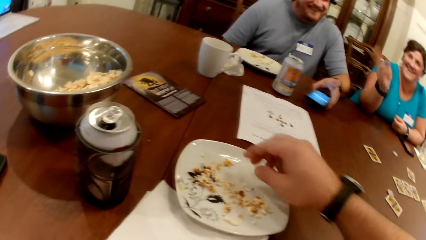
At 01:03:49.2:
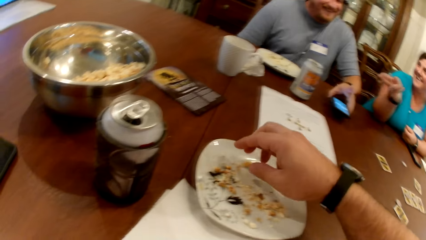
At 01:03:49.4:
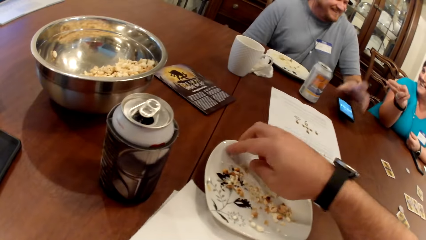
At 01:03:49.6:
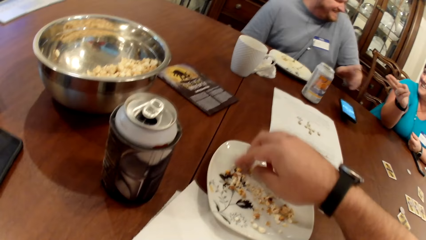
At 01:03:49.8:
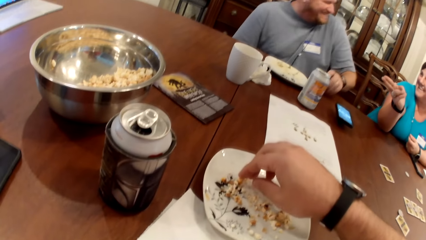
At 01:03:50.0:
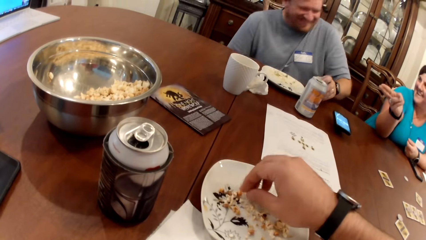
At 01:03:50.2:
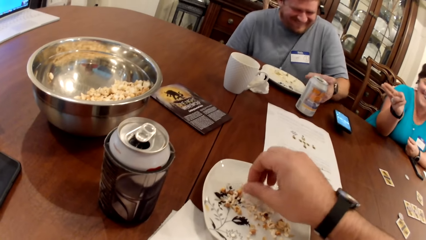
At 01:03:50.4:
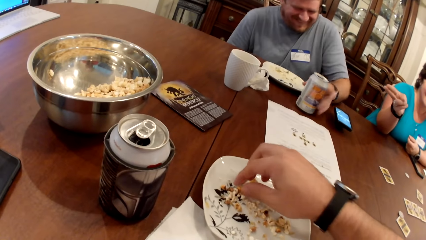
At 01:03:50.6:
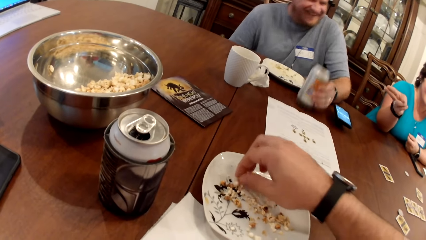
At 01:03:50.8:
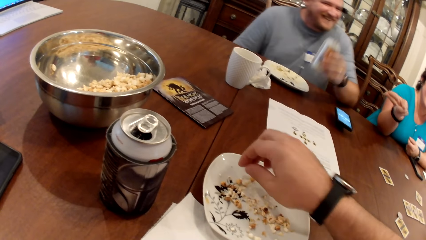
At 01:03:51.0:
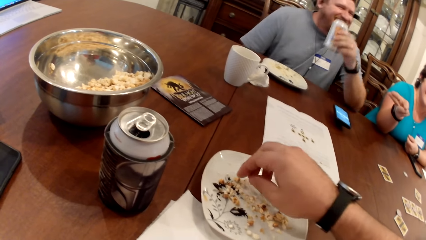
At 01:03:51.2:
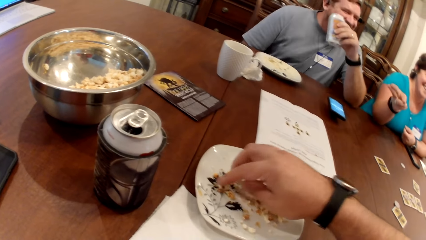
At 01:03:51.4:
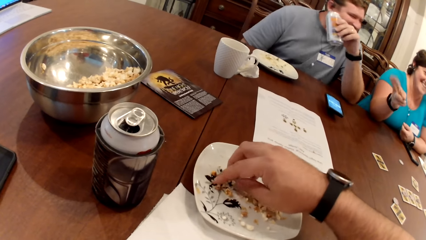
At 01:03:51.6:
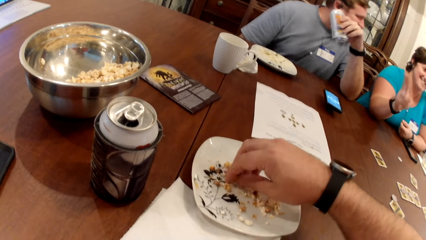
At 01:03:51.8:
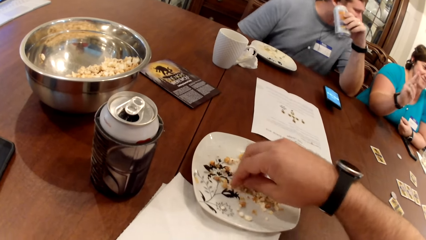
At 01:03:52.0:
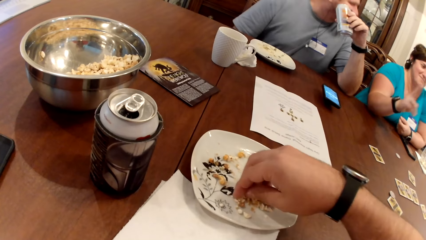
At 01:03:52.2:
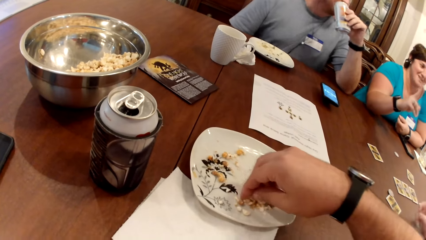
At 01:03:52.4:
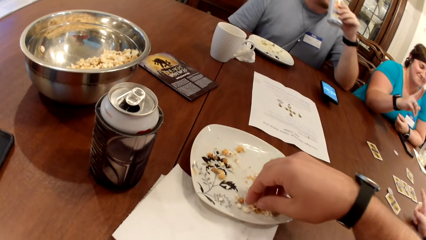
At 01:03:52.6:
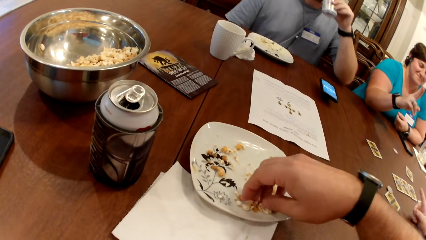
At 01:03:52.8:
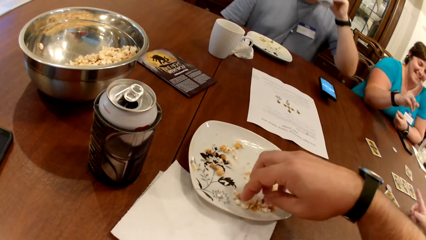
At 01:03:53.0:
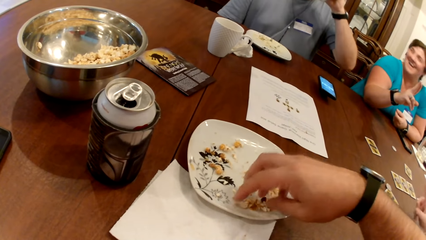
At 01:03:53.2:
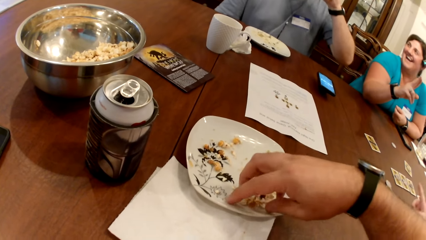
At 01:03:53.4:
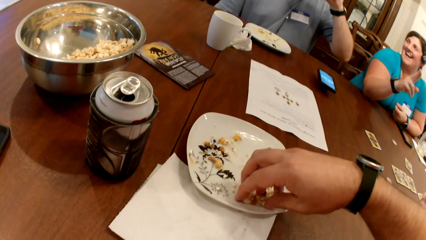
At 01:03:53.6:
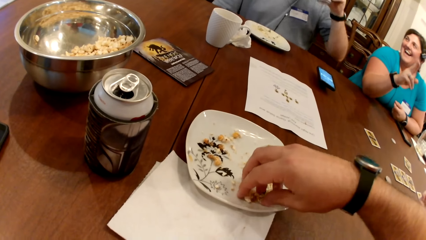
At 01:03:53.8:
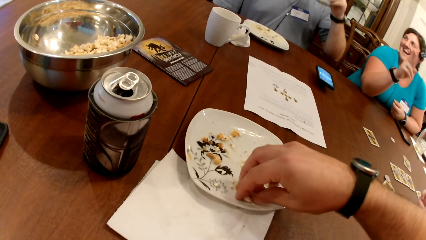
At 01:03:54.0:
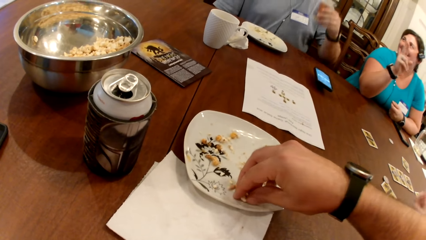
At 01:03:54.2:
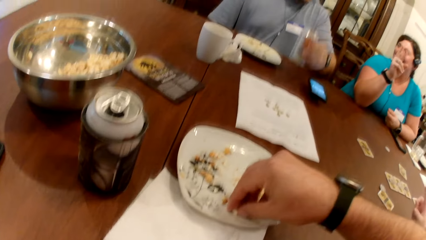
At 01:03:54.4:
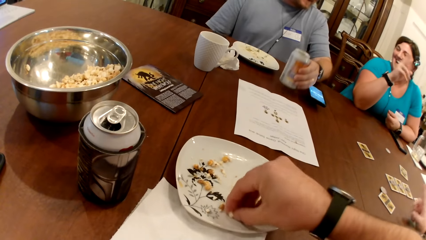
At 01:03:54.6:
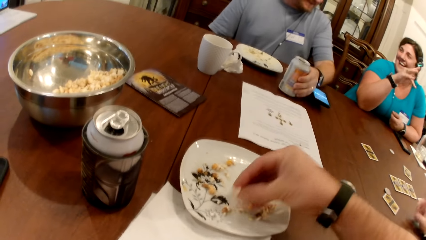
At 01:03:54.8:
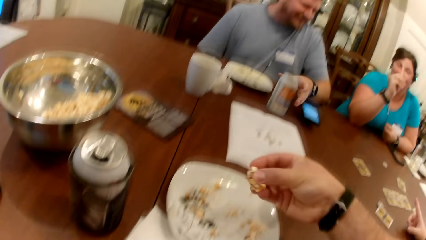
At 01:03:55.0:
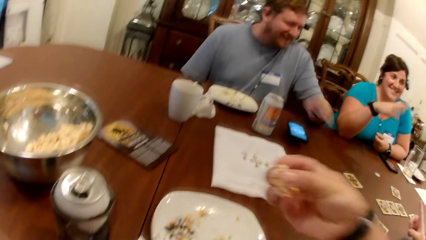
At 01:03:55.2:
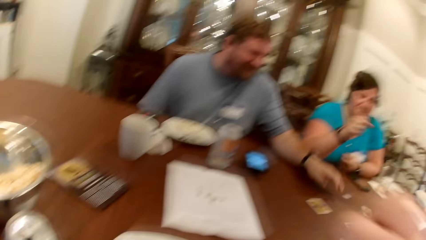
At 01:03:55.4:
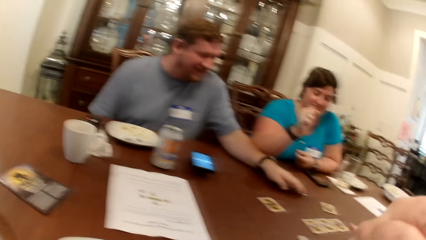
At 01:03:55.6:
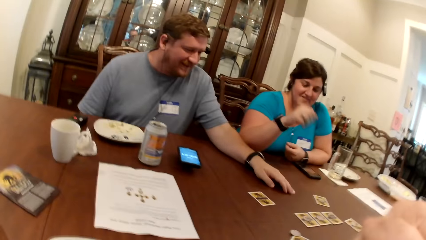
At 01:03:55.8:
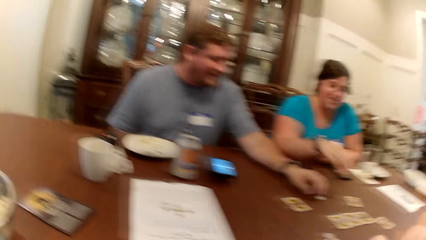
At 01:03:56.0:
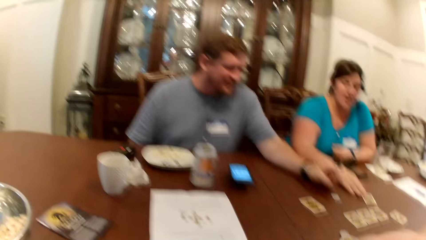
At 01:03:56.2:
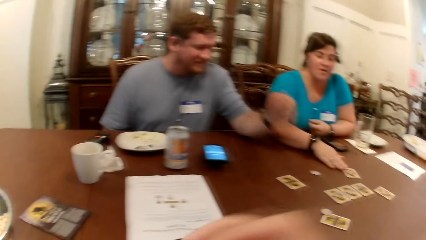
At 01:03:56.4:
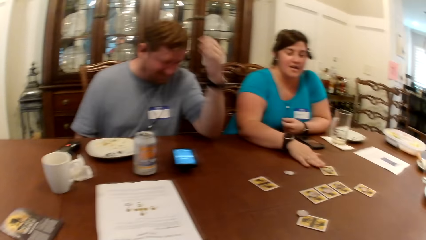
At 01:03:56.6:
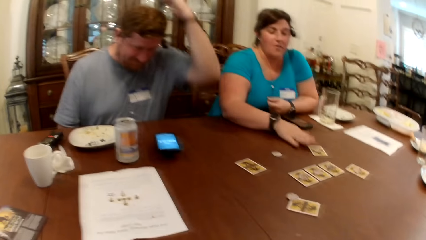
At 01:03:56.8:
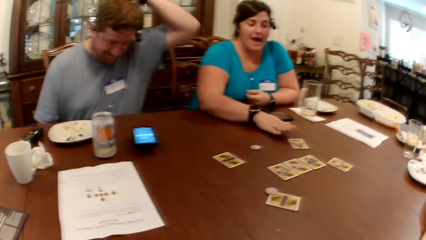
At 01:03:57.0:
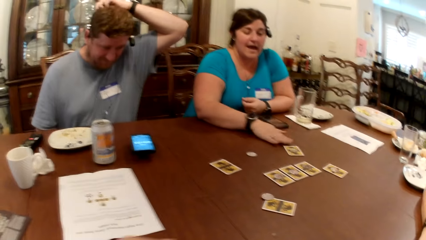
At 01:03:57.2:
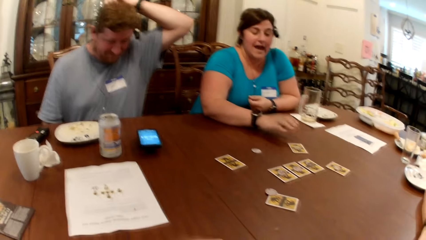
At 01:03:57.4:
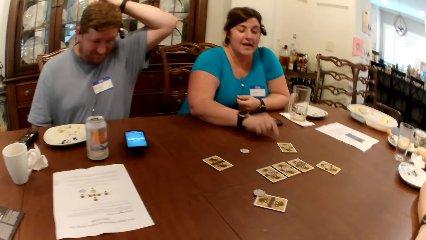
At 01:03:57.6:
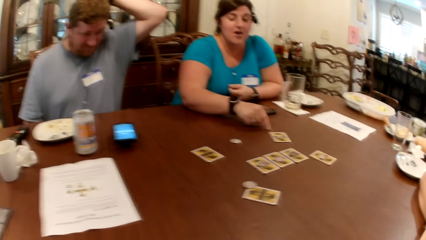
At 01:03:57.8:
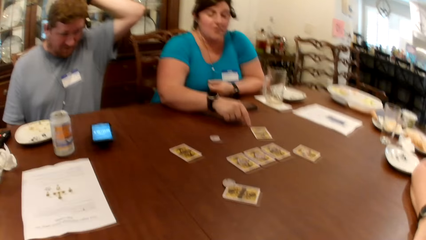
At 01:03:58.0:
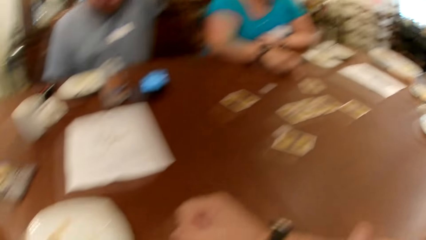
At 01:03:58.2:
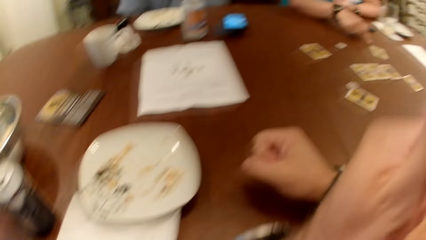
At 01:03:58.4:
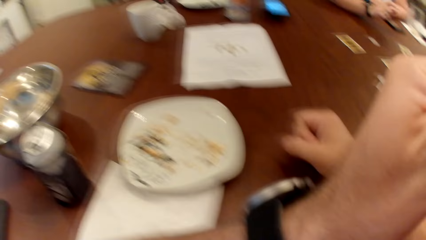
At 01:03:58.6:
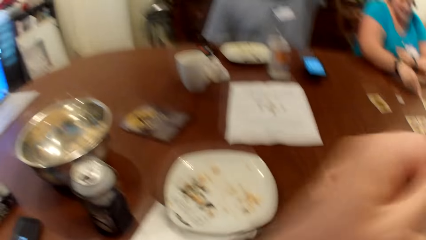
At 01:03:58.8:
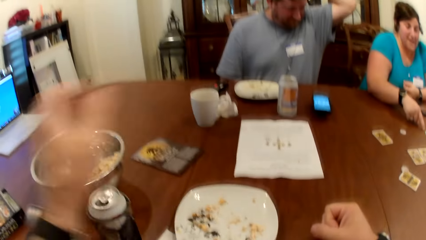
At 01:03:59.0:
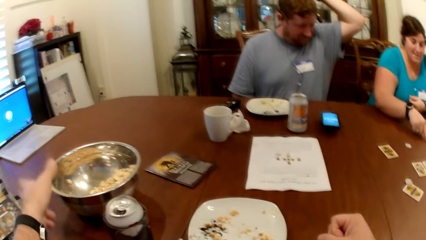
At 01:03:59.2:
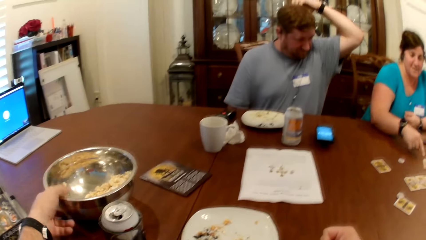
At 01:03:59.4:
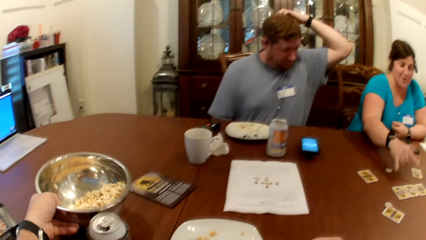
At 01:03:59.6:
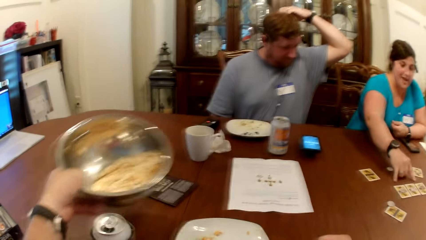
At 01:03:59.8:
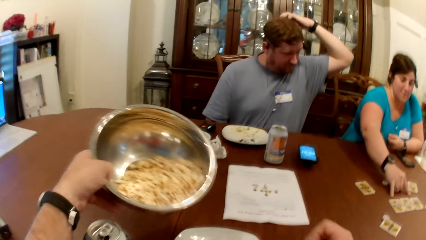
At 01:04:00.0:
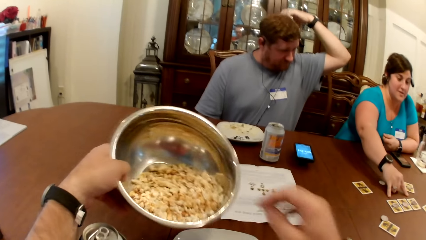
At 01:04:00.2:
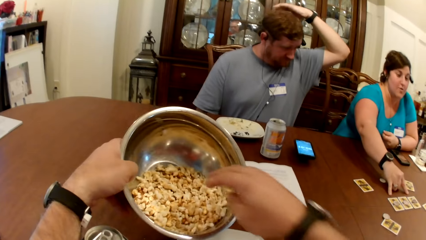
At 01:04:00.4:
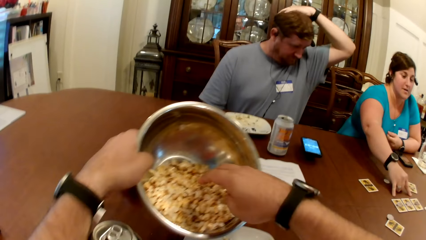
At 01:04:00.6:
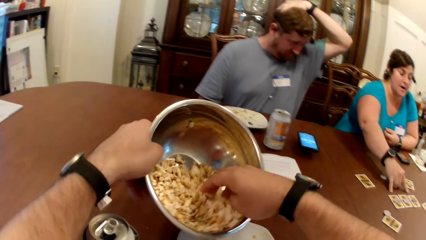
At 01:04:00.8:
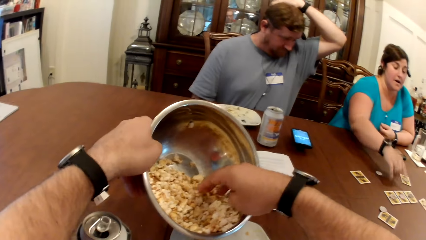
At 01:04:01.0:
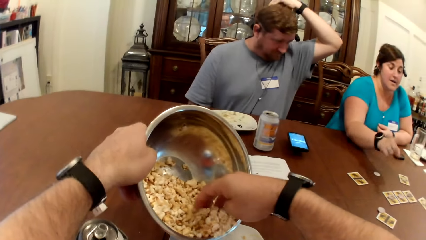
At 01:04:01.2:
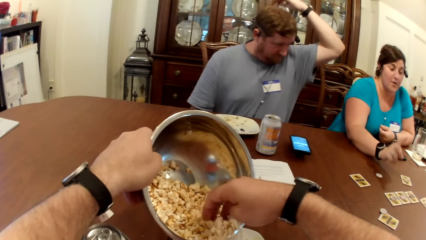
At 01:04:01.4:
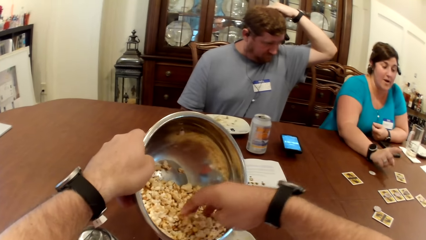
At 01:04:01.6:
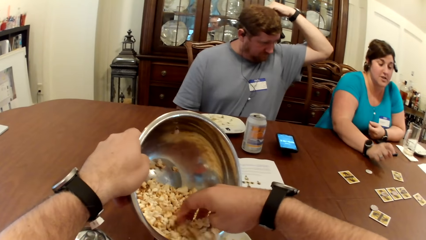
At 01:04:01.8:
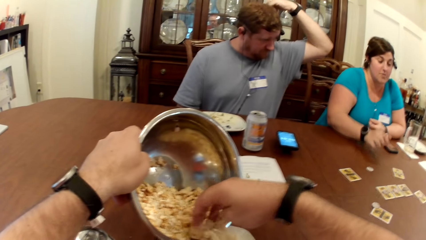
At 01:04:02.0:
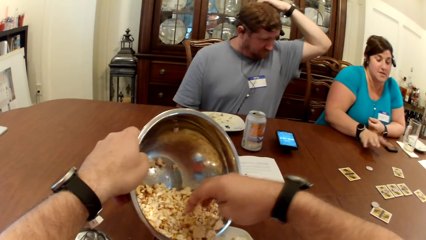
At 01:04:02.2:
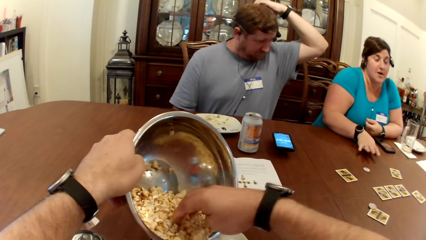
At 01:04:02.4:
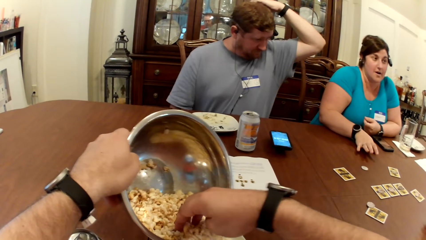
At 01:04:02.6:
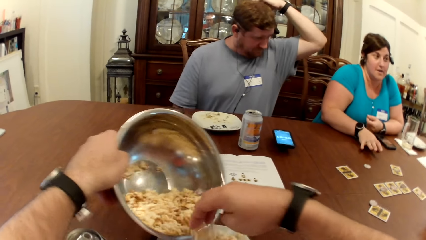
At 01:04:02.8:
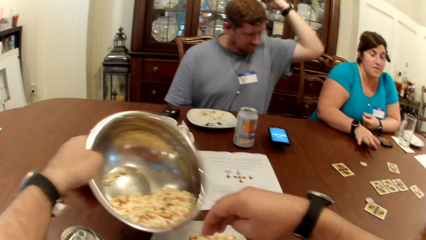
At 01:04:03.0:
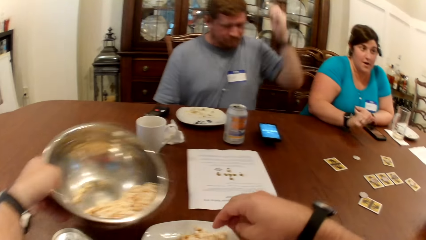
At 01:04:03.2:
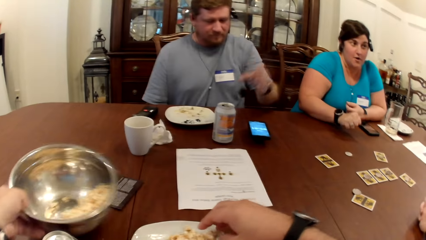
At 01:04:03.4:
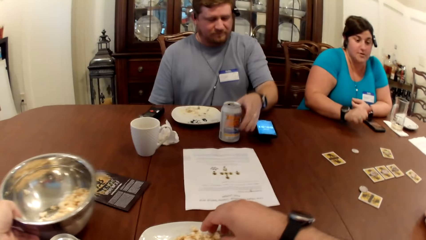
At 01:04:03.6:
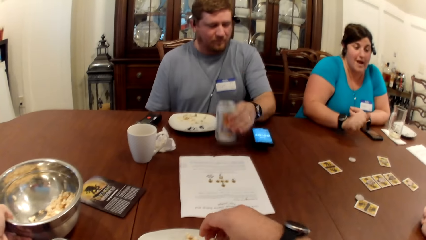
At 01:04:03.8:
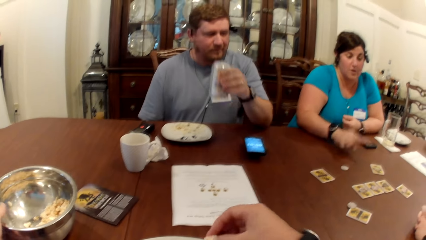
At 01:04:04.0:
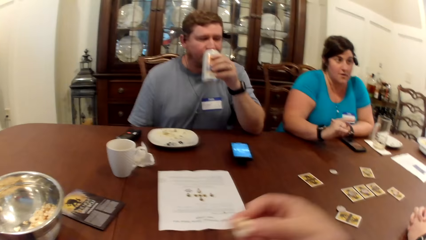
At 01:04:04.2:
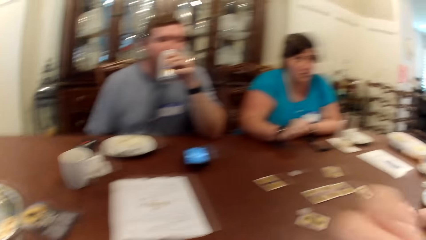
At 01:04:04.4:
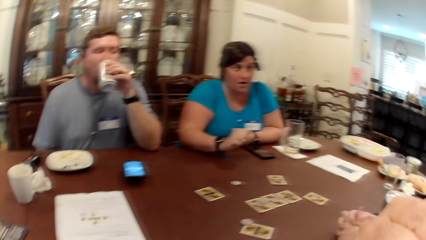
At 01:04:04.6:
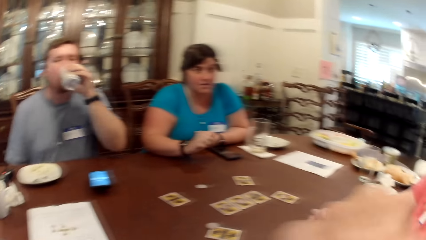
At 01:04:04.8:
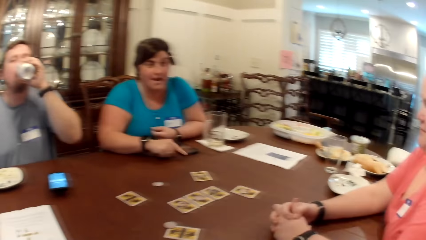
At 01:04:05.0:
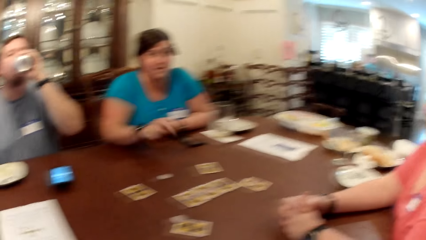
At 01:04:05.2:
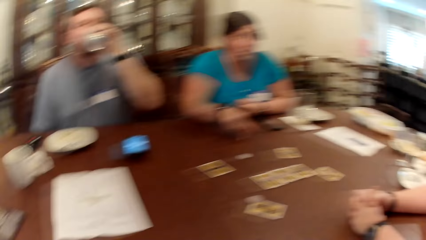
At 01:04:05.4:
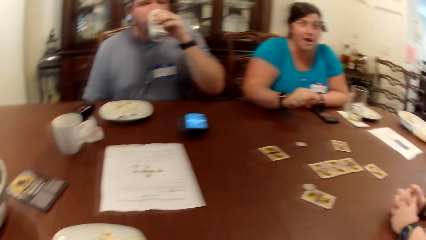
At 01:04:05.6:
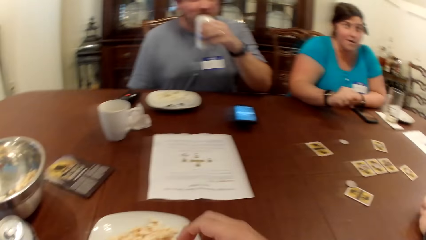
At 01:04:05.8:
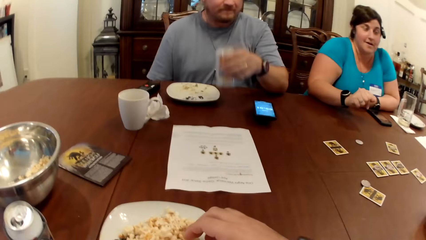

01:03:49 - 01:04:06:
The camera wearer takes some popcorn from the plate on the table with his right hand. The man takes a can drink from the table with his left hand, drinks from the can drink in his left hand, and puts the can drink in his left hand on the table. The camera wearer lifts the popcorn in his right hand towards his mouth. The man moves the token on the table with his left hand. The woman touches the card with the token on it on the table with her right hand. The man touches his head with his left hand. The woman taps the table with her right hand. The camera wearer lifts his right hand towards his mouth, takes a bowl of popcorn from the table with his left hand, pours some popcorn from the bowl in his left hand onto the plate on the table with his right hand, puts the bowl of popcorn in his left hand on the table, and takes some popcorn from the plate on the table with his right hand. The man takes the can drink from the table with his left hand and drinks from the can drink in his left hand. The camera wearer lifts the popcorn in his right hand towards his mouth.
